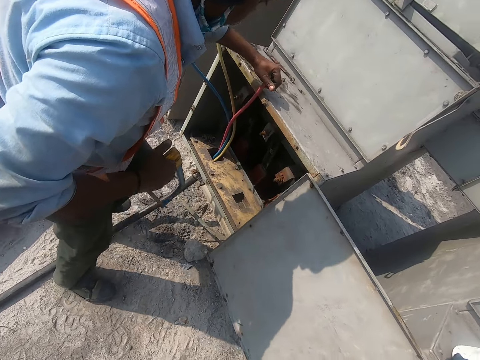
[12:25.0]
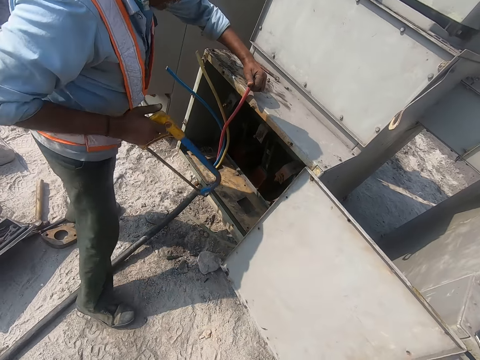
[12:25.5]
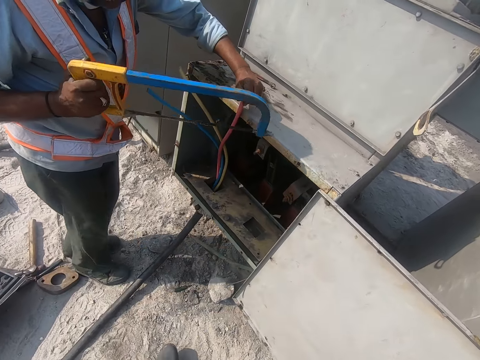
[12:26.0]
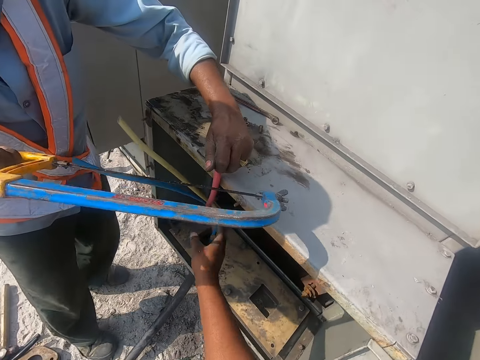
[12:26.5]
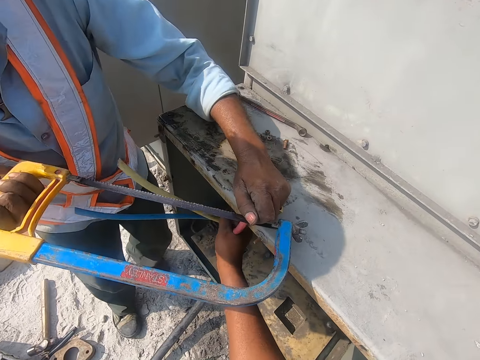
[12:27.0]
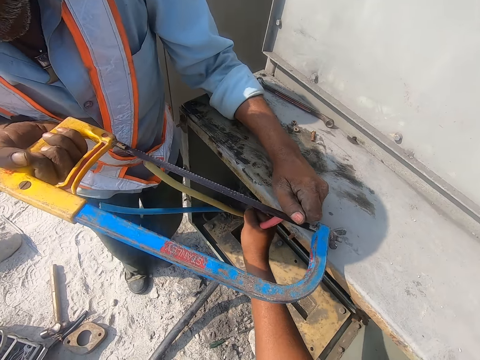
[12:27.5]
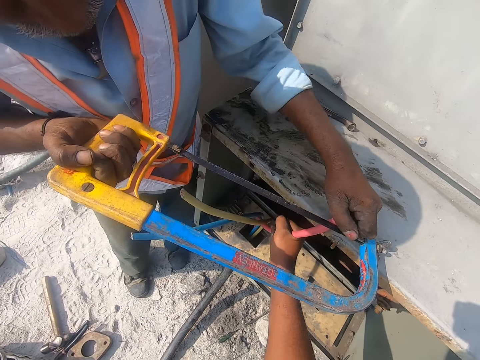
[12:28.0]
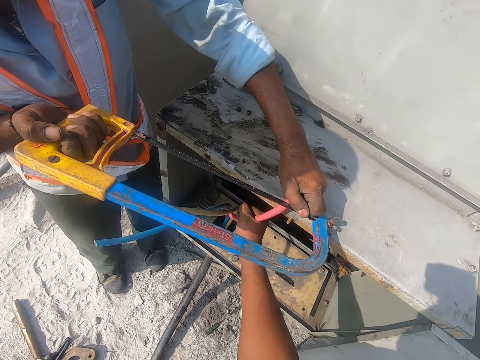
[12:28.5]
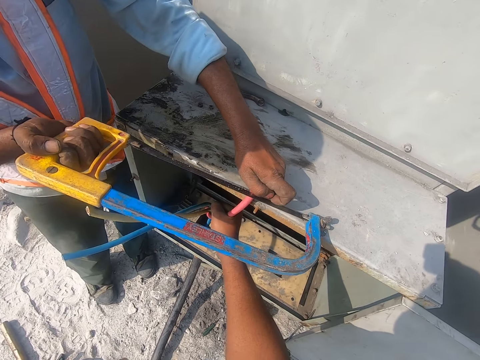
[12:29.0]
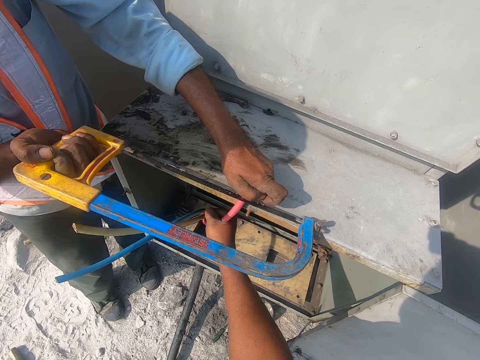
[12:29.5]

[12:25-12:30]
The camera wearer talks to a man. They hold the cable. The man cuts the cable with a saw.

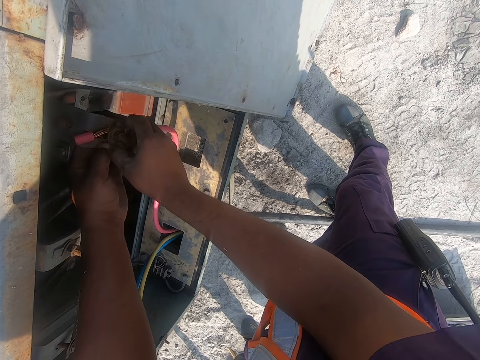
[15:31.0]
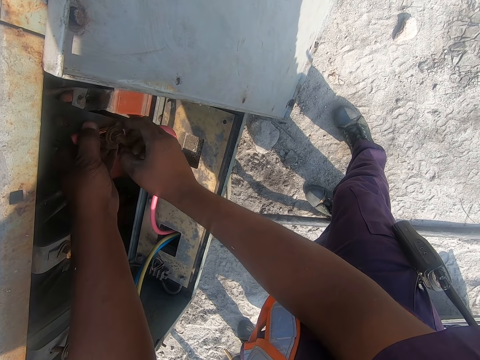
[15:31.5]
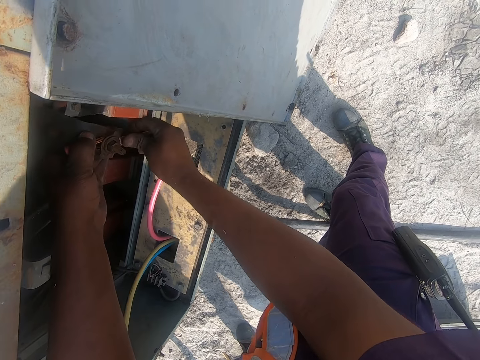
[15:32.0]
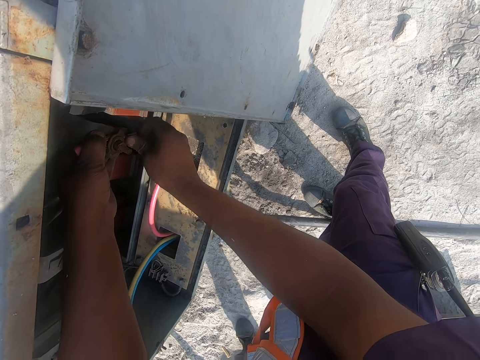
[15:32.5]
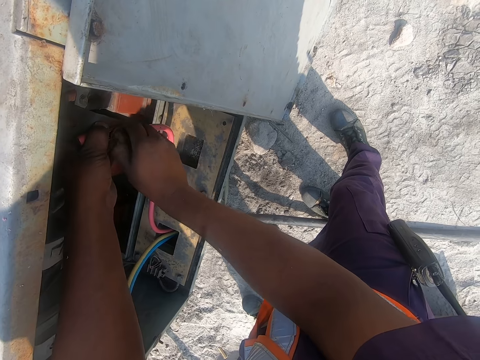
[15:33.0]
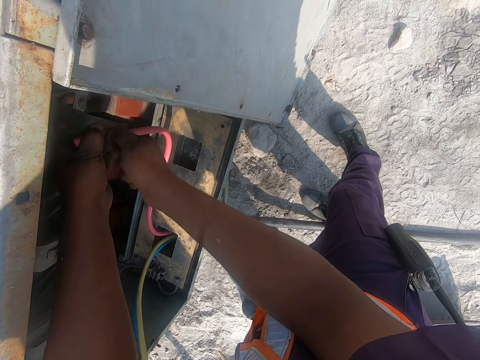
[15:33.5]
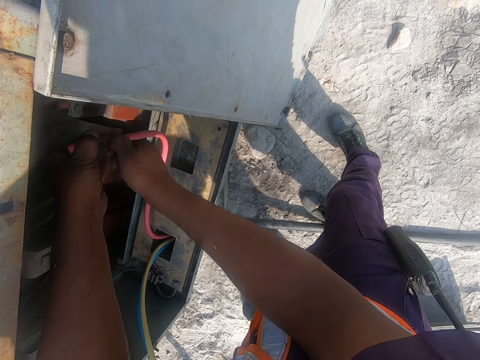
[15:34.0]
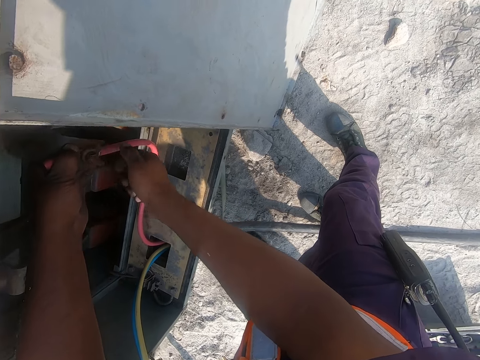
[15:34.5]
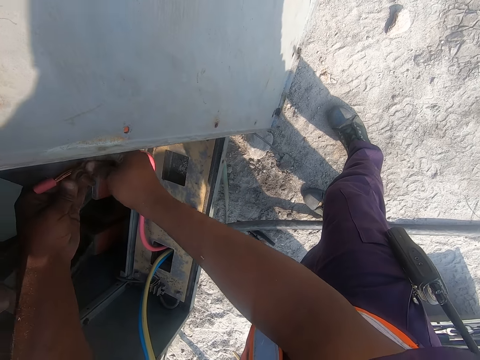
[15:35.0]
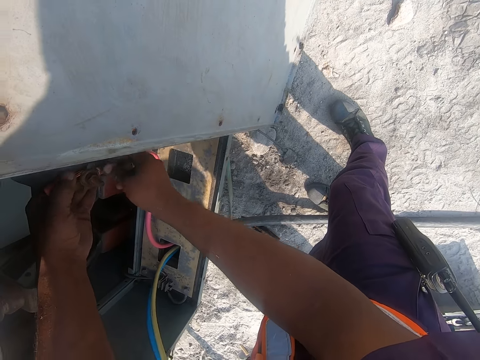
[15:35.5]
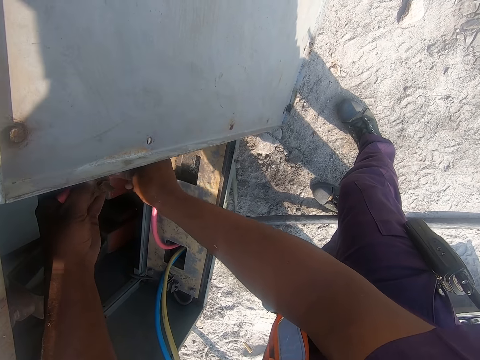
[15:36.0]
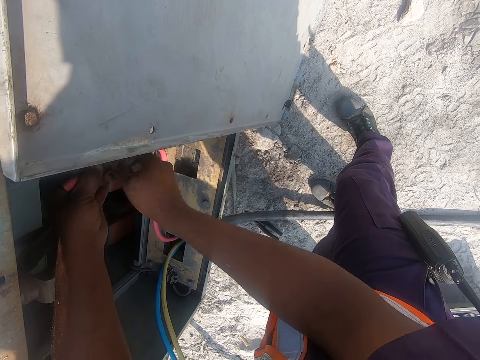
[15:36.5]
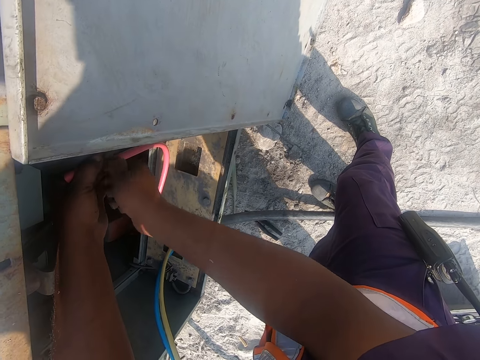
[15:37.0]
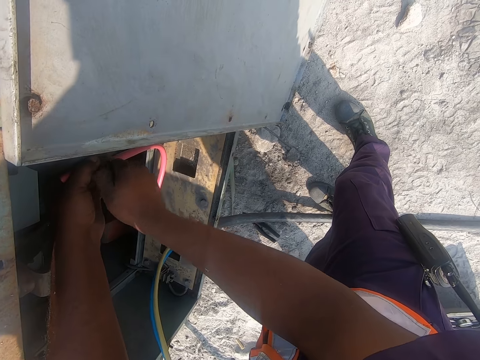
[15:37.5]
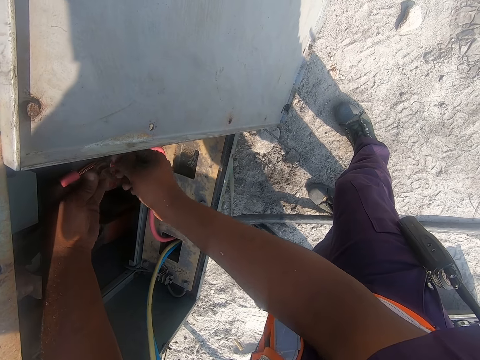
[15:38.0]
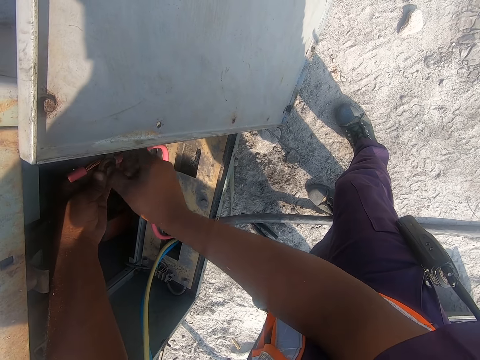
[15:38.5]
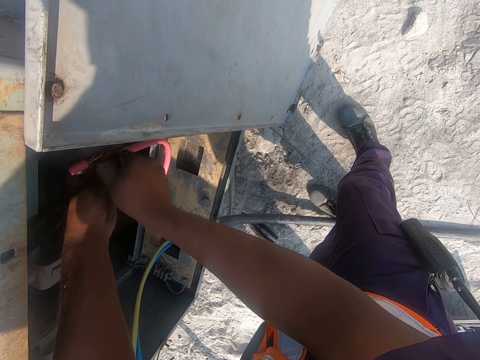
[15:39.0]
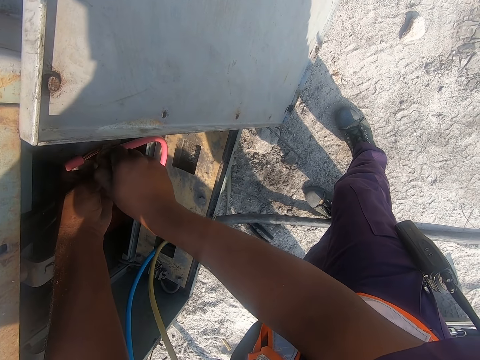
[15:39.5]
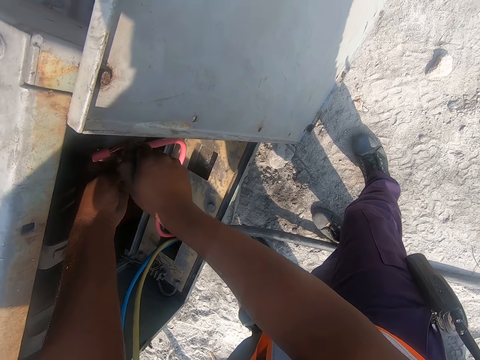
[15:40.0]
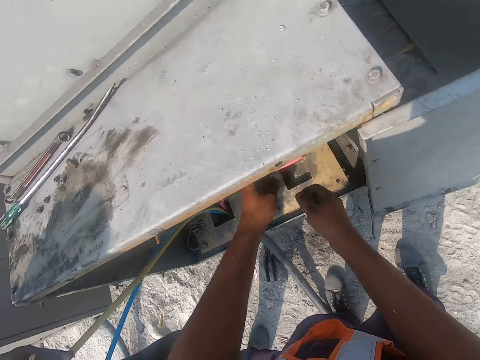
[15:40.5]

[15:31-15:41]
The camera wearer pushes the cable. They fix the bolt. They push the cable. They fix the bolt.

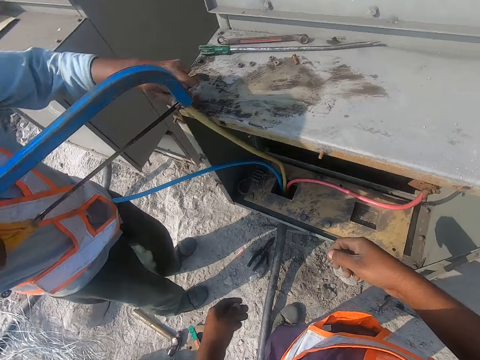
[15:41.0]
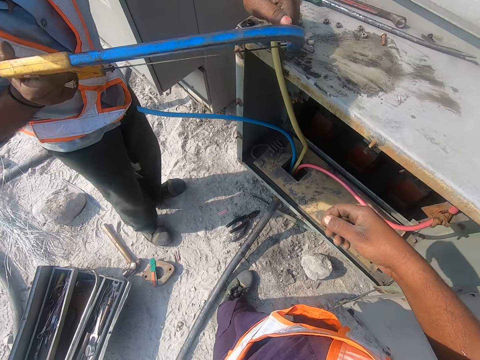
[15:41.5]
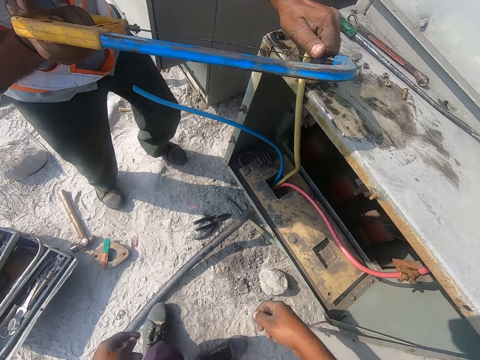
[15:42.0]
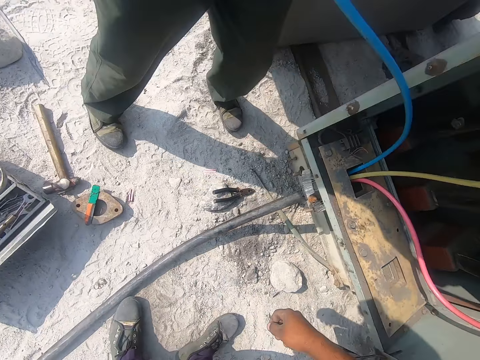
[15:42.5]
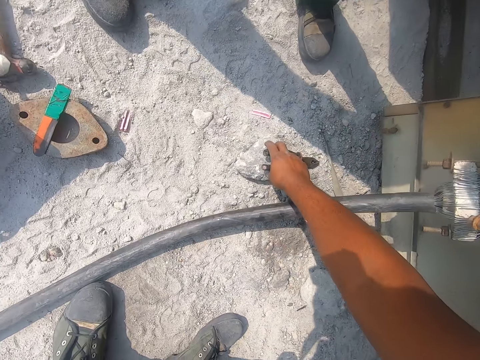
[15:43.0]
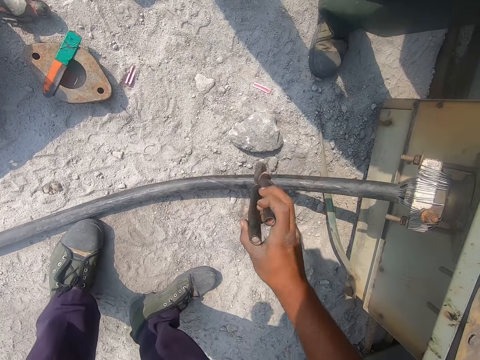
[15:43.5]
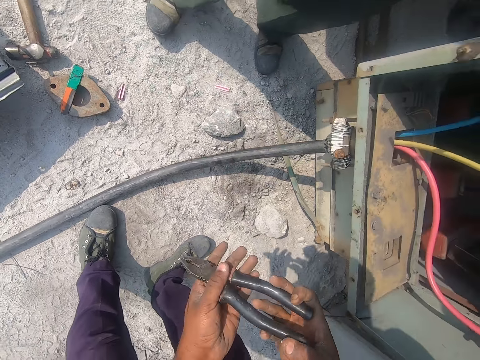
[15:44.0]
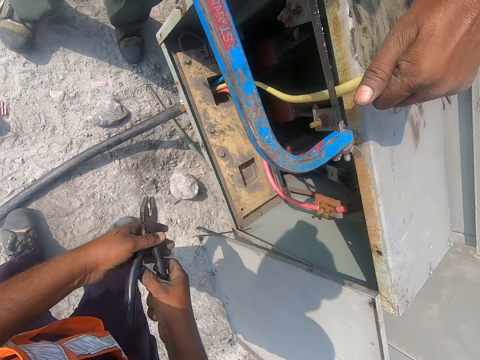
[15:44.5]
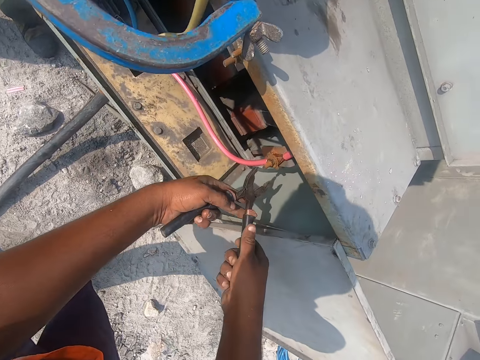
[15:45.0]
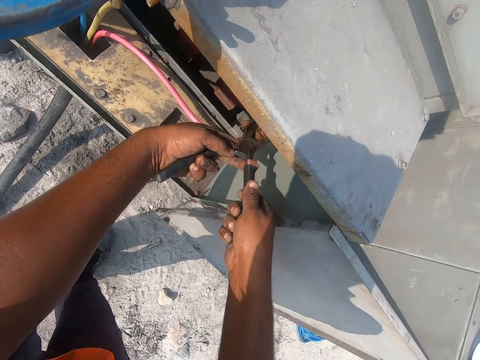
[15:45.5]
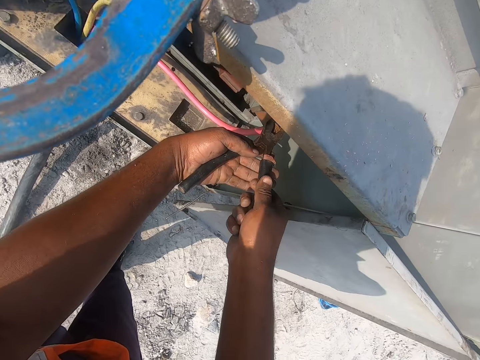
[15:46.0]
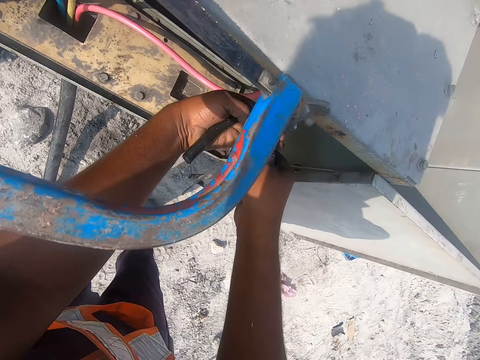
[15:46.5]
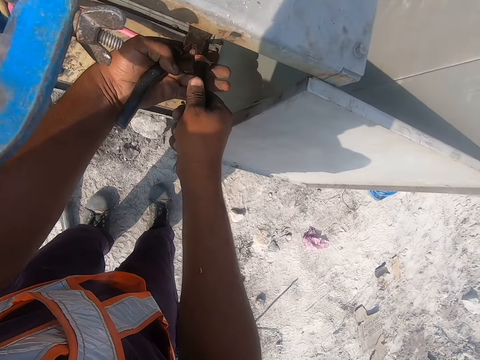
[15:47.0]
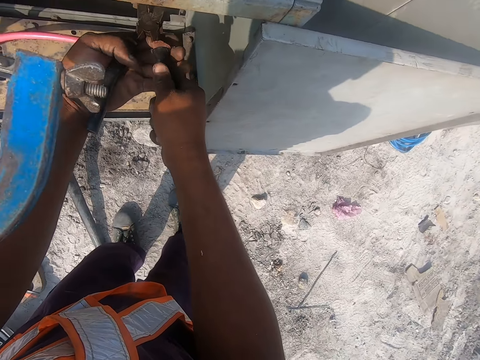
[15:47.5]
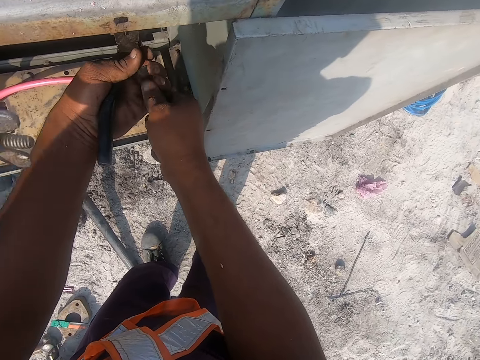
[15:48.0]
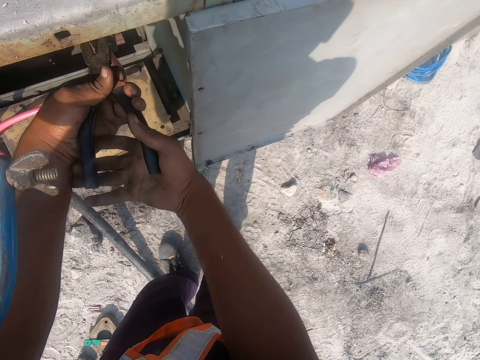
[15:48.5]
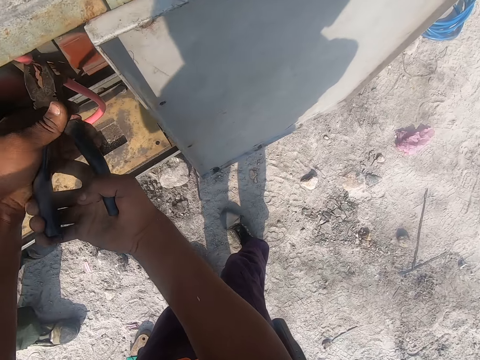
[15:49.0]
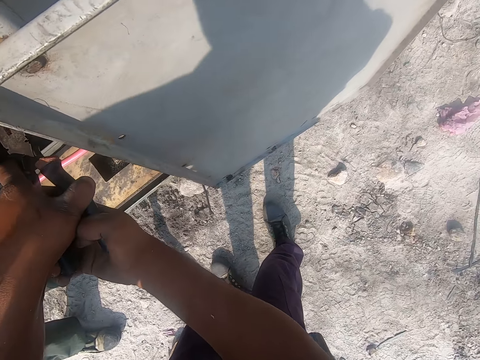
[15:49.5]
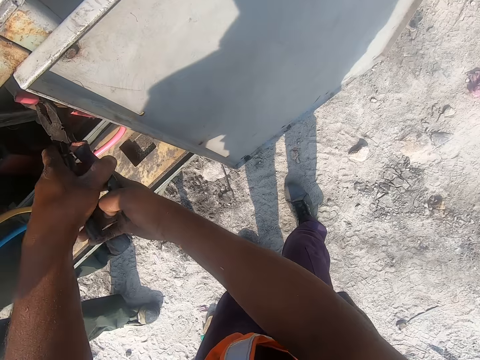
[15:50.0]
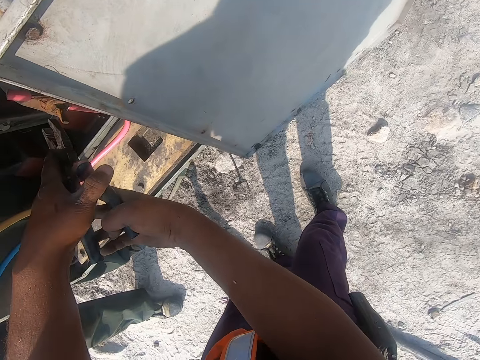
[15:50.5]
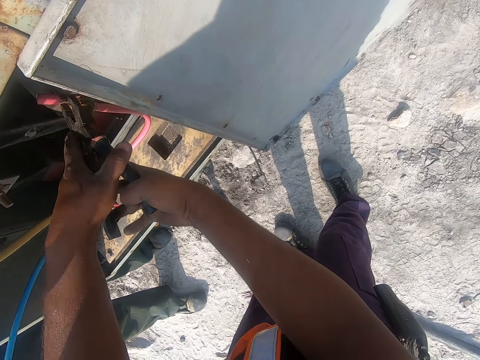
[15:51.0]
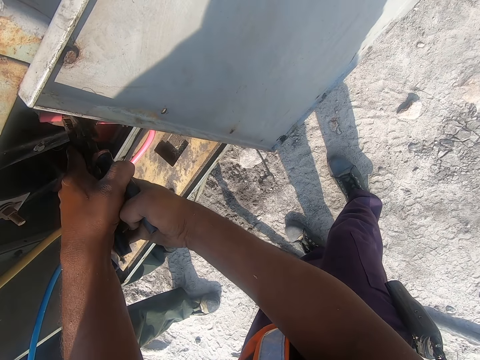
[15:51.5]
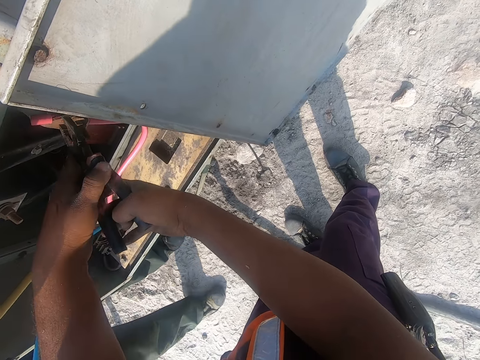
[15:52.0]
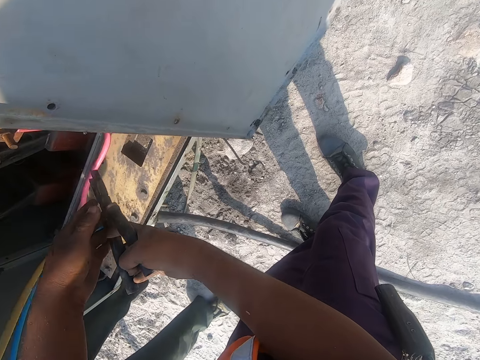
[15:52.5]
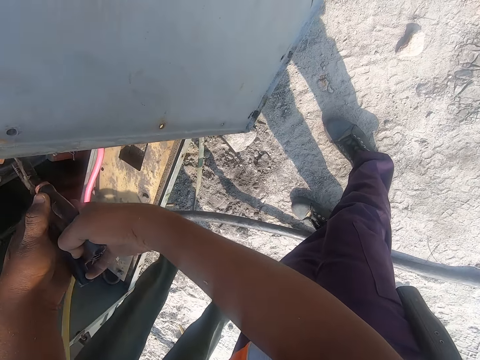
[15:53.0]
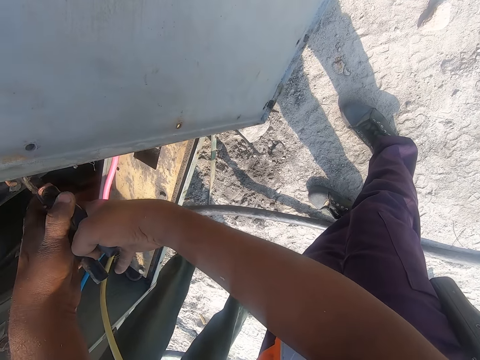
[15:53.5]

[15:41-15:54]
The camera wearer looks around. A man cuts a cable. The camera wearer takes pliers. They hold the pliers with both hands. They tighten a bolt nut with the pliers. They press the cable with the pliers.
